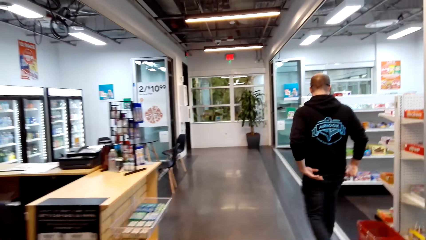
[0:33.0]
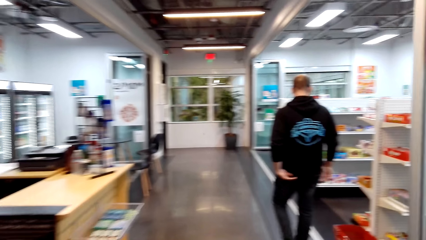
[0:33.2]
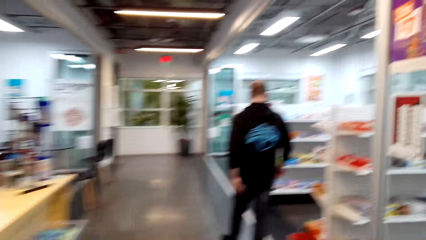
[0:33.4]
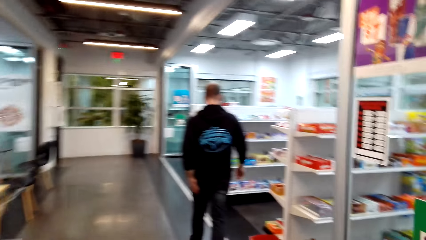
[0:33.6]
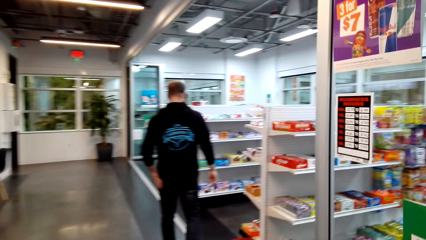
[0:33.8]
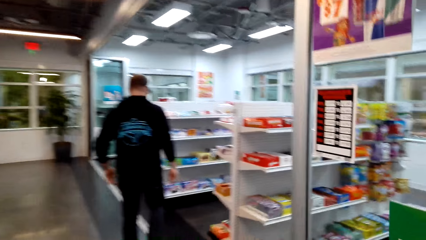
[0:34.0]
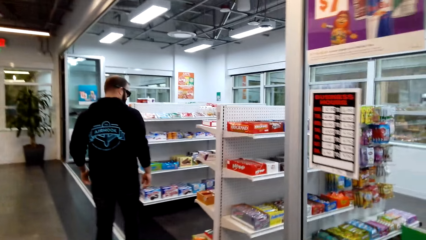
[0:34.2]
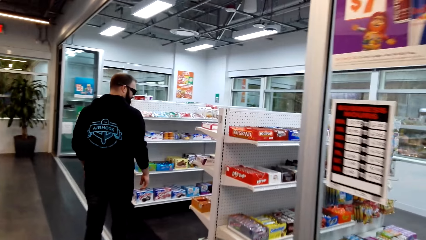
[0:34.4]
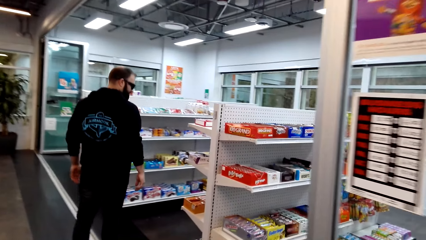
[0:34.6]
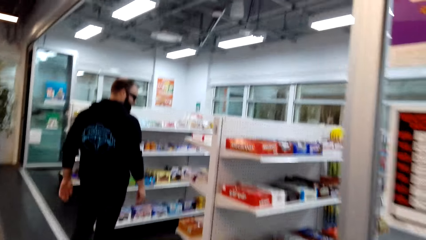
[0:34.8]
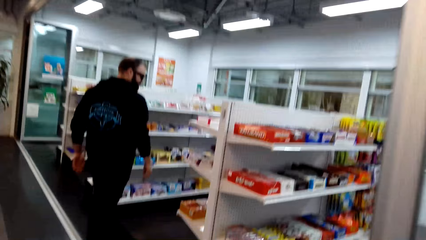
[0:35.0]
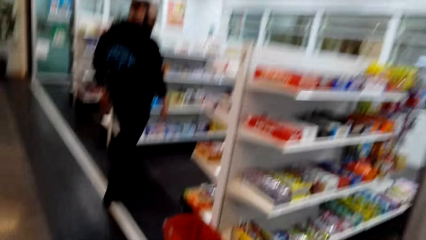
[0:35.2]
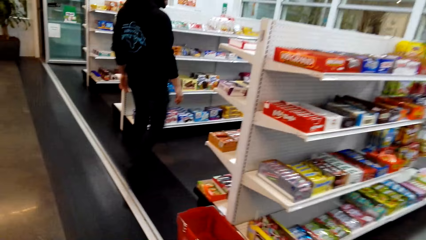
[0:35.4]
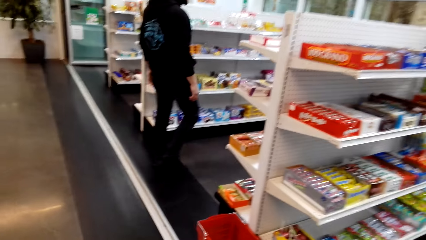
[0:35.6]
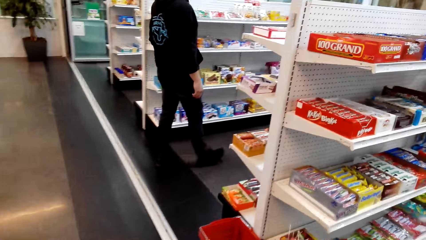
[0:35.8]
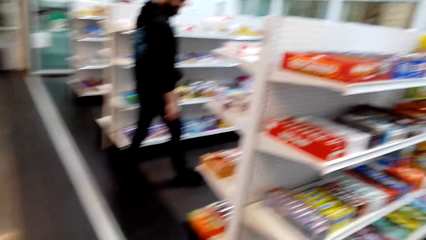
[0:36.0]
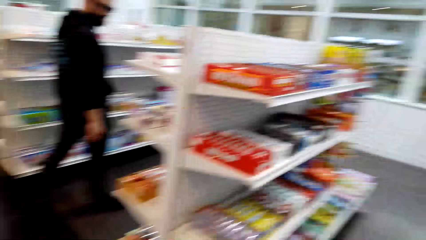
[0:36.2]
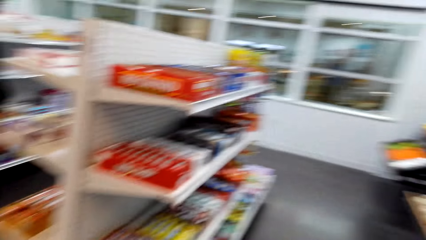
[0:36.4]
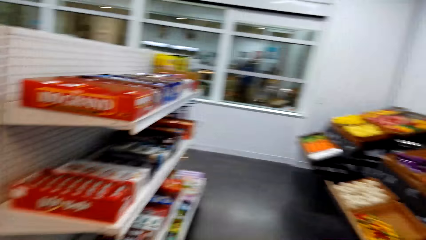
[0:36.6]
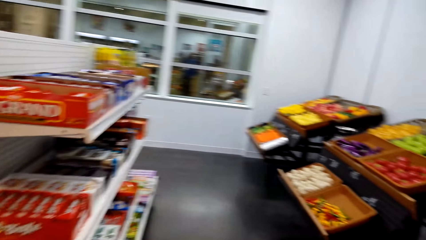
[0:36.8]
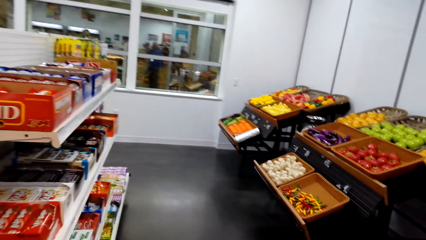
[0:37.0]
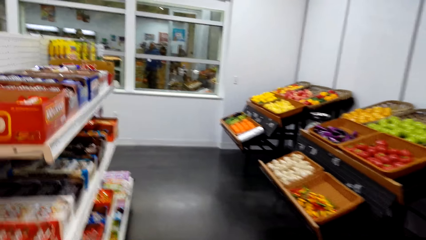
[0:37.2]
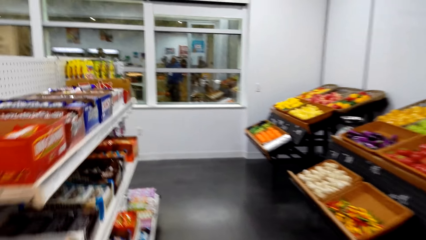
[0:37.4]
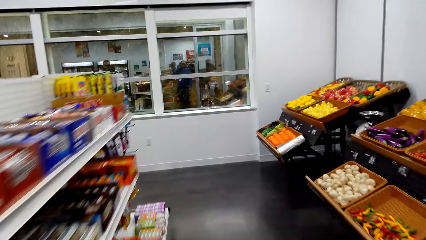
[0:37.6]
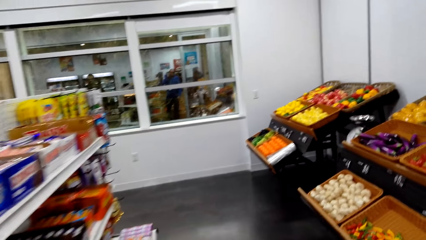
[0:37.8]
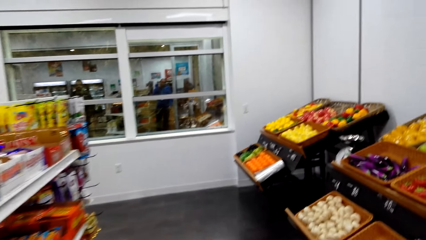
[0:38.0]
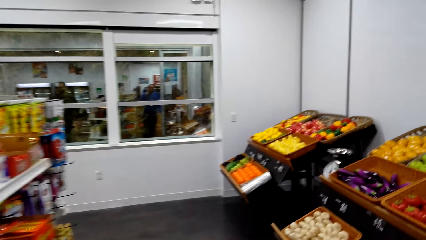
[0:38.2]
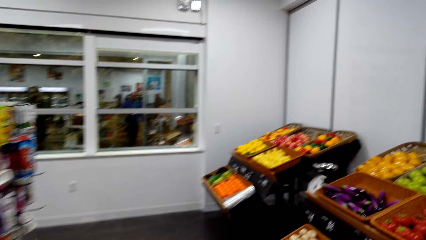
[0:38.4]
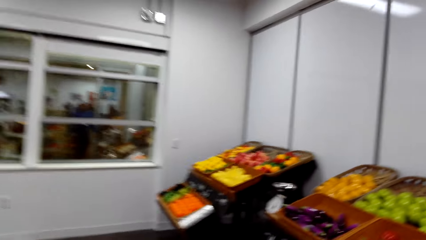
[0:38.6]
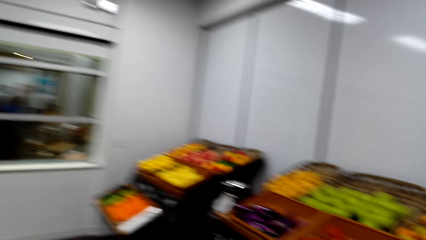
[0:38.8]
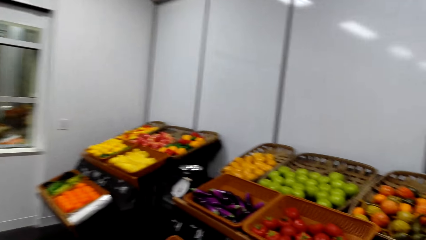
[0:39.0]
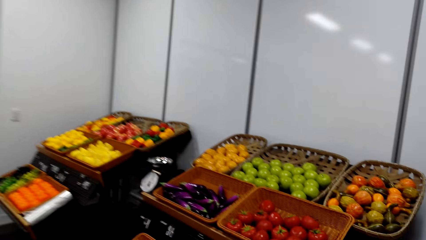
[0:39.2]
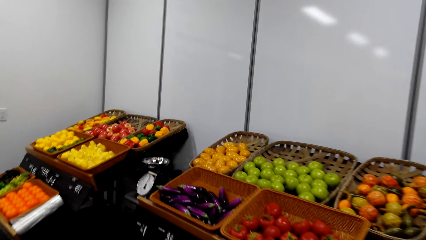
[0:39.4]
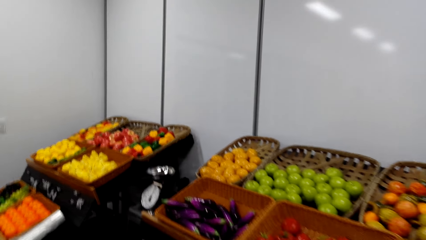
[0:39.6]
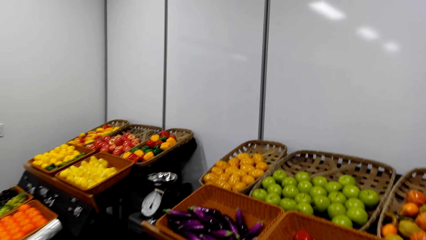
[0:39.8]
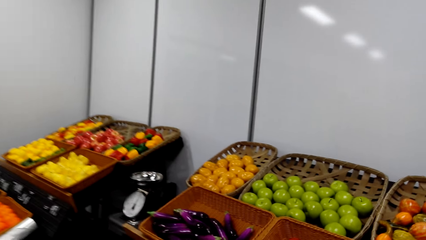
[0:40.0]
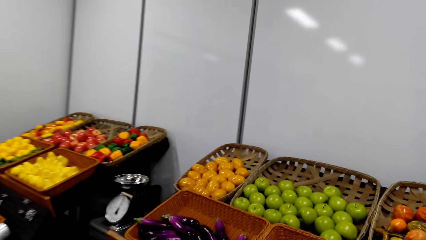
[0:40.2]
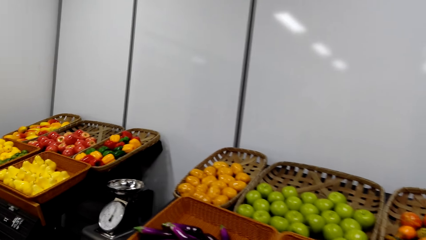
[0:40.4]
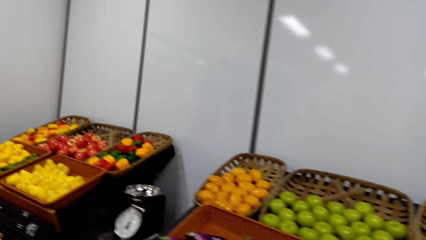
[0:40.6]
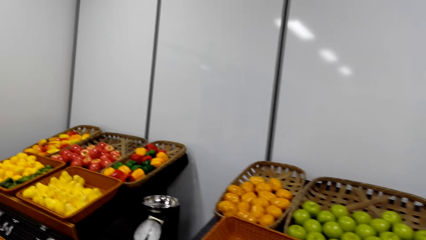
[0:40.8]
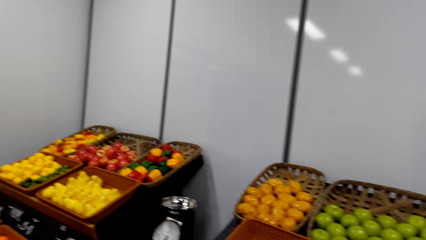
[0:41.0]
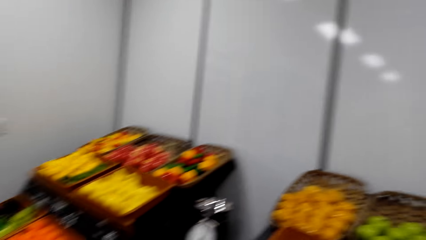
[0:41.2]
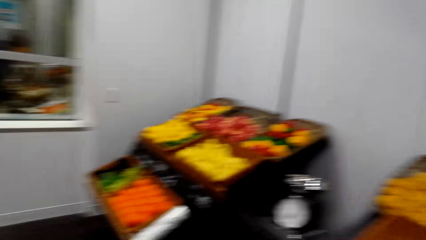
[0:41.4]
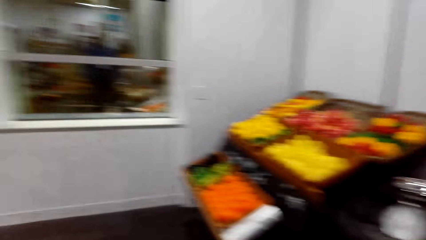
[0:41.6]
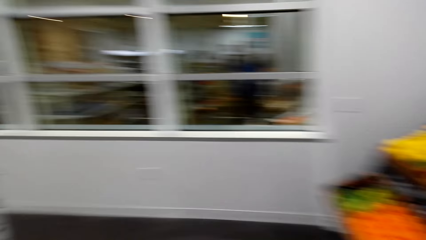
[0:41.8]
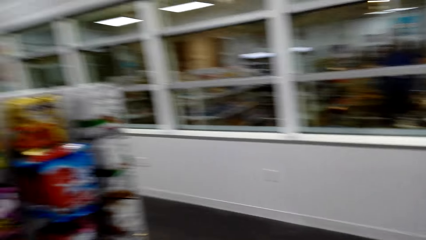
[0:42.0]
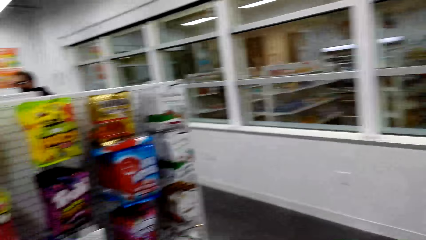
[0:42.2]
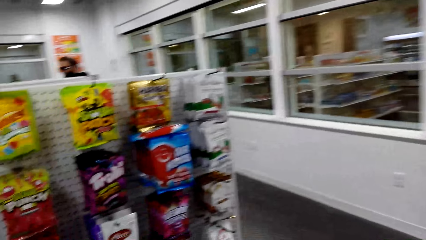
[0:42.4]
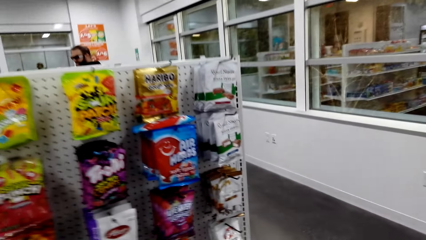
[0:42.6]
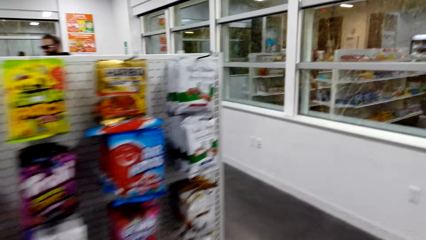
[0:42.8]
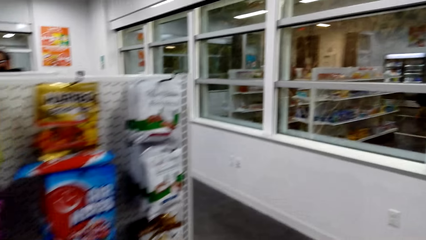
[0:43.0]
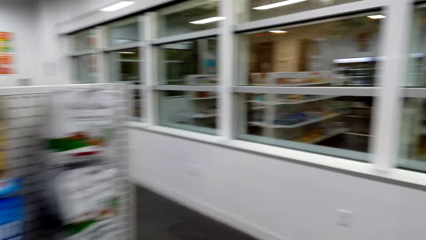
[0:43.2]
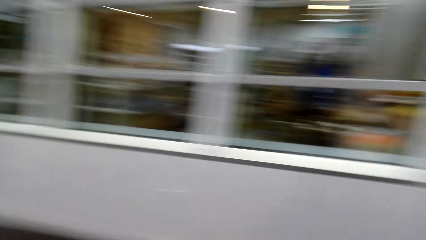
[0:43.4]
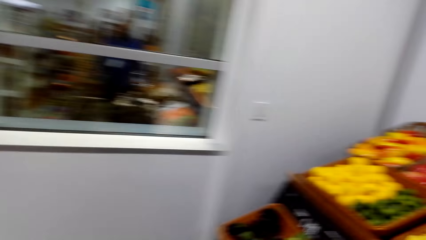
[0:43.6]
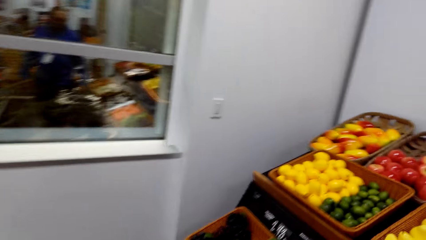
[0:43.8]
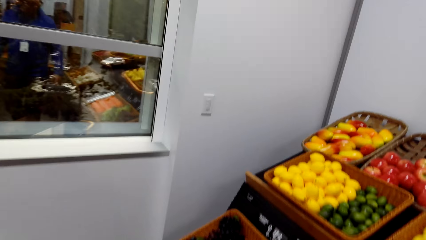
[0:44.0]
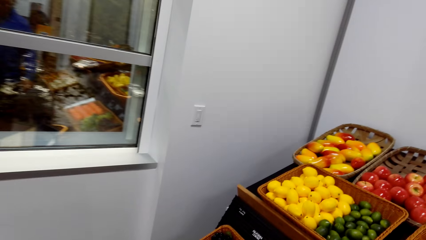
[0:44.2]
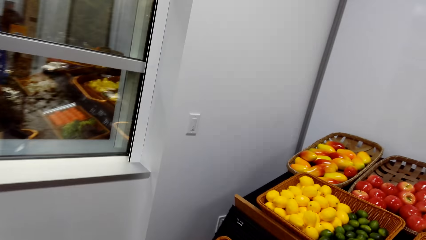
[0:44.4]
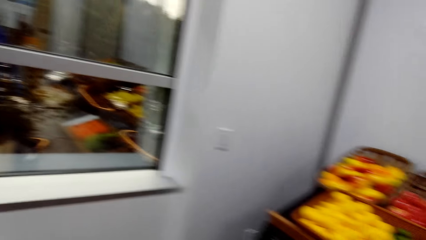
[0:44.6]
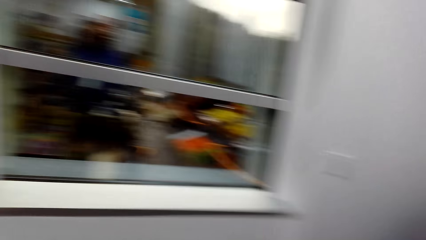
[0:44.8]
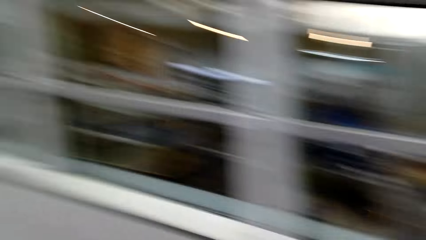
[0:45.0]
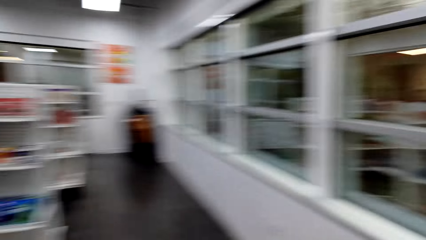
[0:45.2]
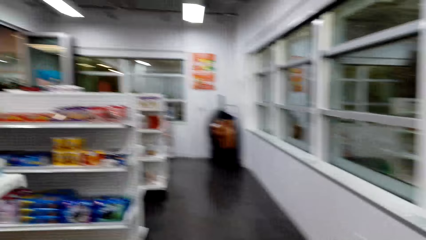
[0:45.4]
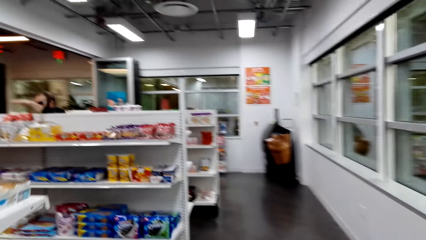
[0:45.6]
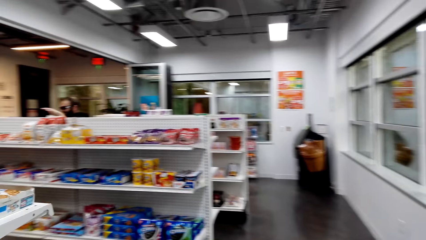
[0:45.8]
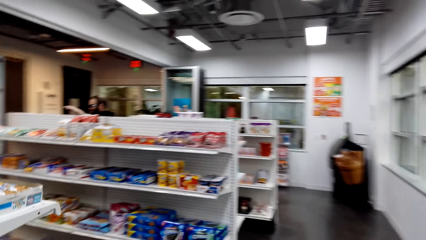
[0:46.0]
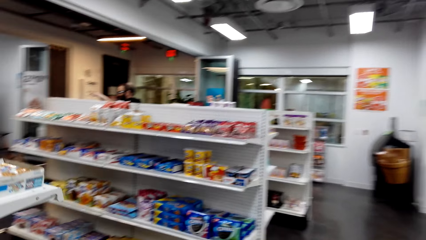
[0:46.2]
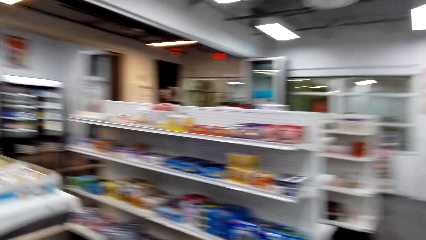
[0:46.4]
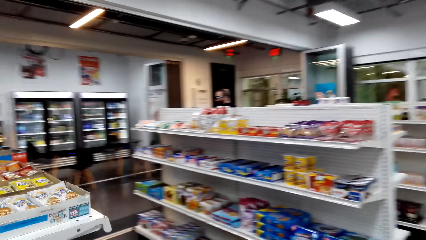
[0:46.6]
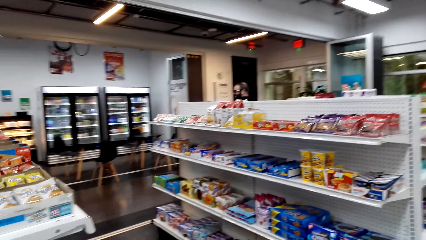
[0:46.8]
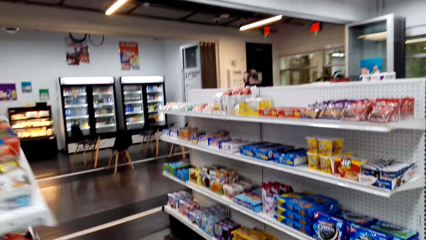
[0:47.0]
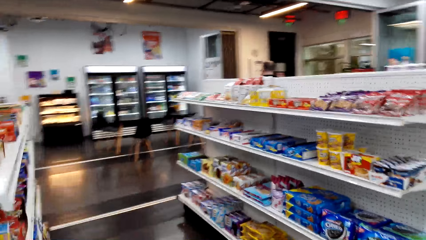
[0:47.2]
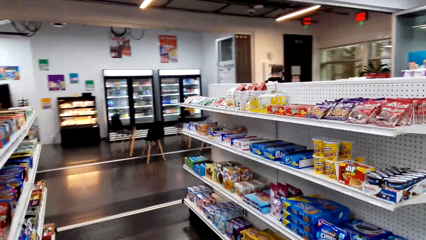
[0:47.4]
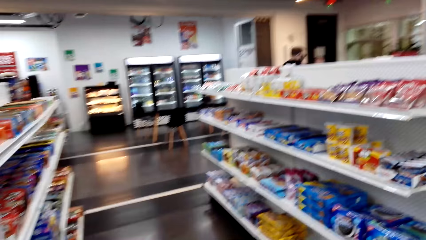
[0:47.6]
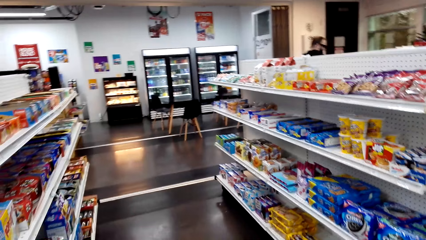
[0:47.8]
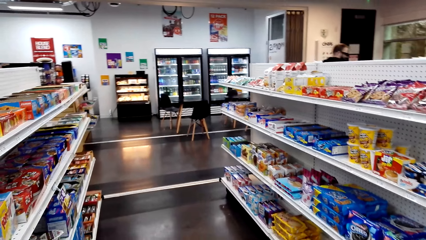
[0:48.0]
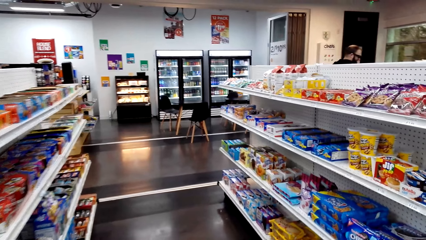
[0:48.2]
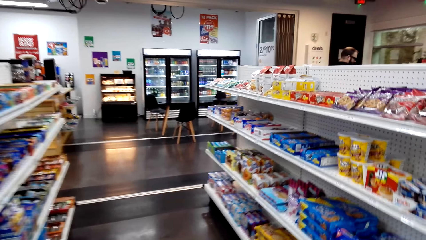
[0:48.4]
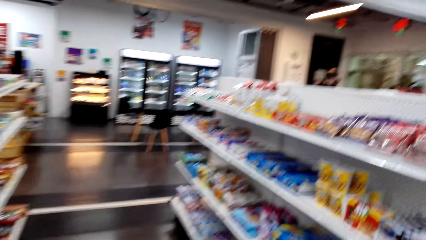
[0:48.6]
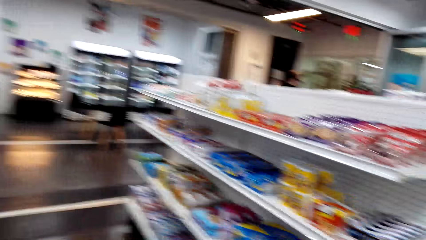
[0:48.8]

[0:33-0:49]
The camera wearer and a person walk around the food store. The camera wearer looks at the fruit area. They walk around the store shelf.
